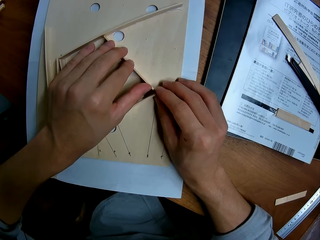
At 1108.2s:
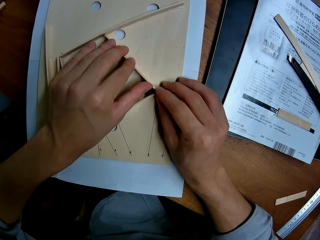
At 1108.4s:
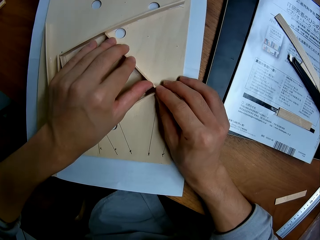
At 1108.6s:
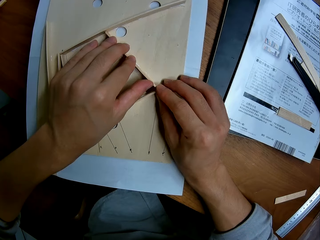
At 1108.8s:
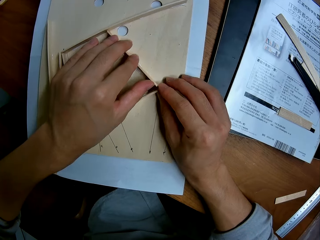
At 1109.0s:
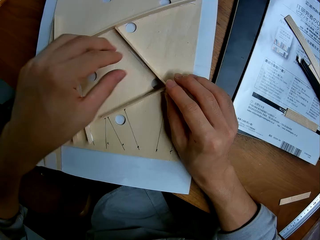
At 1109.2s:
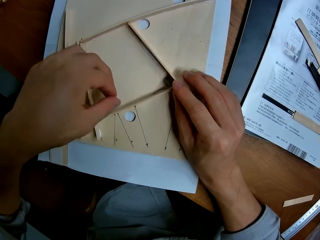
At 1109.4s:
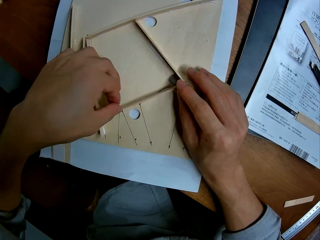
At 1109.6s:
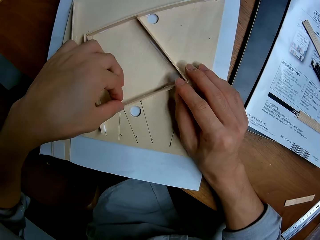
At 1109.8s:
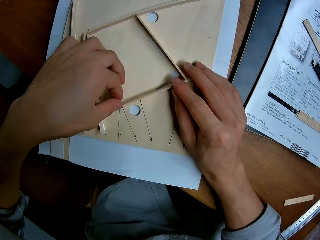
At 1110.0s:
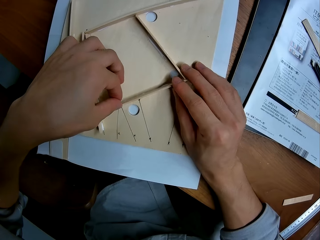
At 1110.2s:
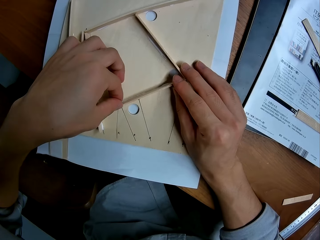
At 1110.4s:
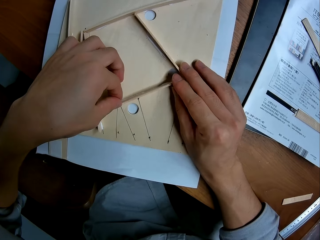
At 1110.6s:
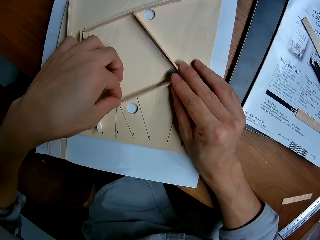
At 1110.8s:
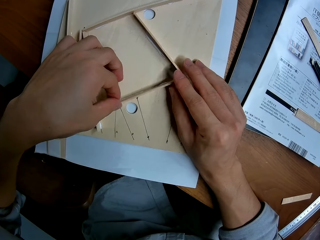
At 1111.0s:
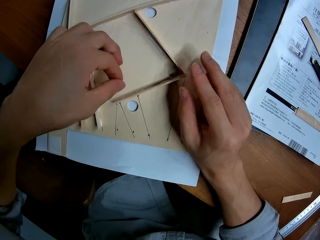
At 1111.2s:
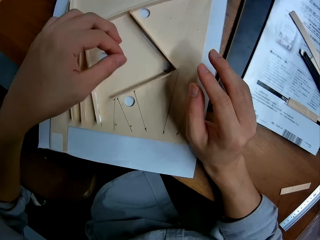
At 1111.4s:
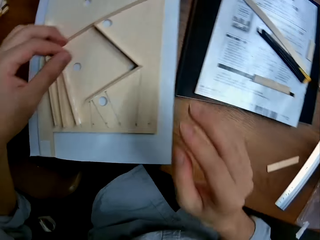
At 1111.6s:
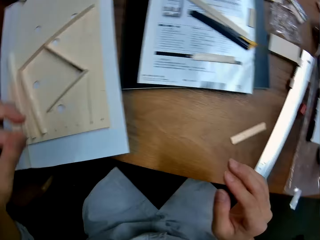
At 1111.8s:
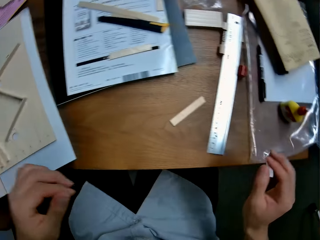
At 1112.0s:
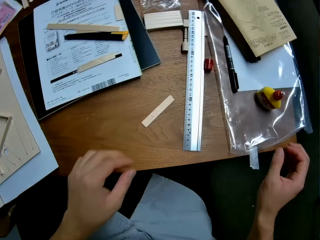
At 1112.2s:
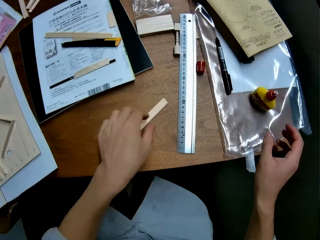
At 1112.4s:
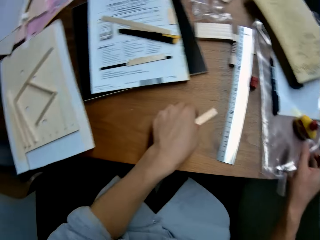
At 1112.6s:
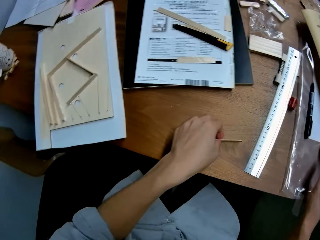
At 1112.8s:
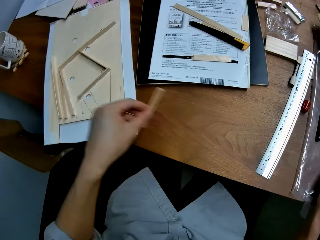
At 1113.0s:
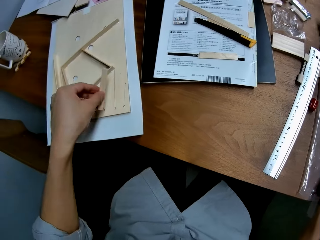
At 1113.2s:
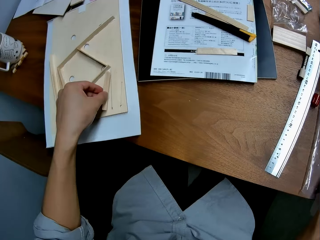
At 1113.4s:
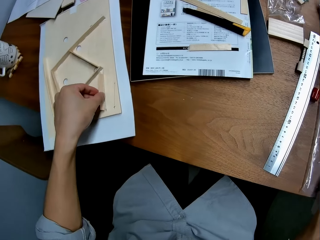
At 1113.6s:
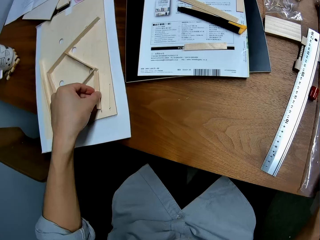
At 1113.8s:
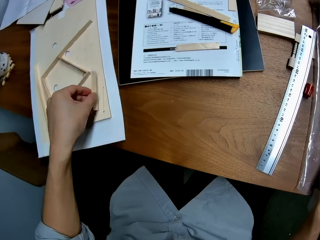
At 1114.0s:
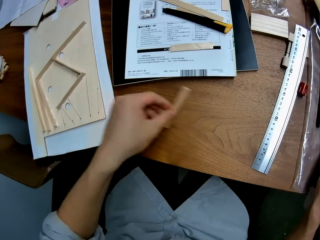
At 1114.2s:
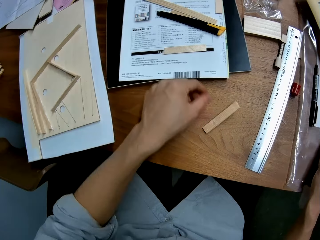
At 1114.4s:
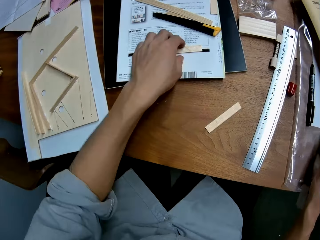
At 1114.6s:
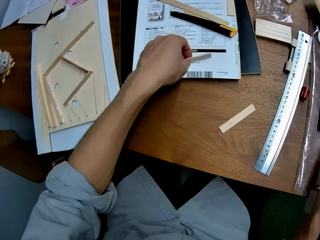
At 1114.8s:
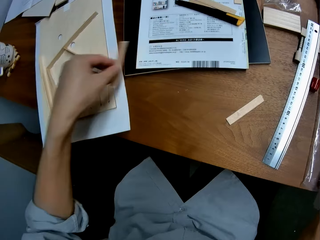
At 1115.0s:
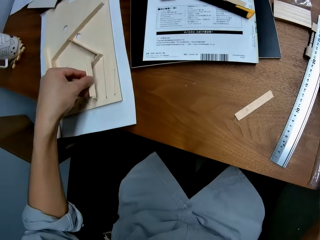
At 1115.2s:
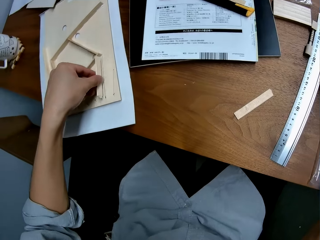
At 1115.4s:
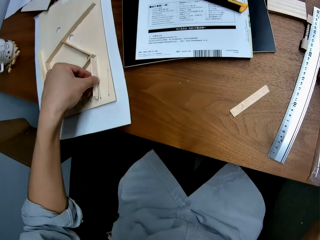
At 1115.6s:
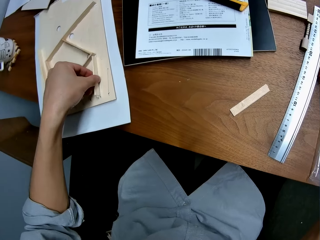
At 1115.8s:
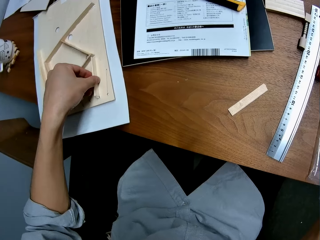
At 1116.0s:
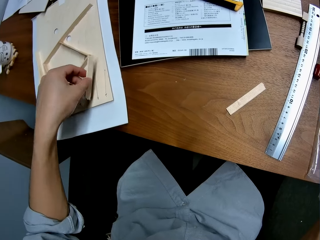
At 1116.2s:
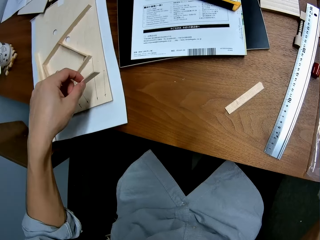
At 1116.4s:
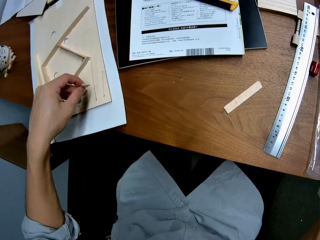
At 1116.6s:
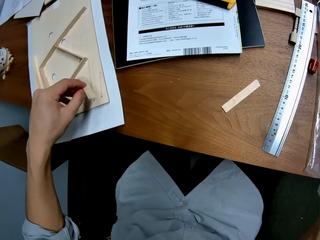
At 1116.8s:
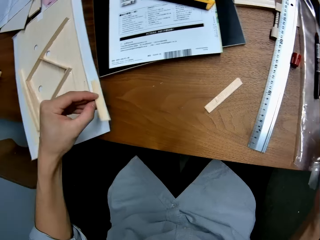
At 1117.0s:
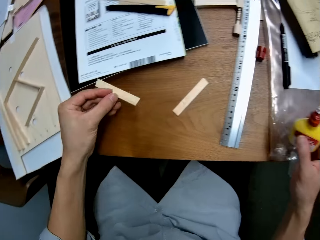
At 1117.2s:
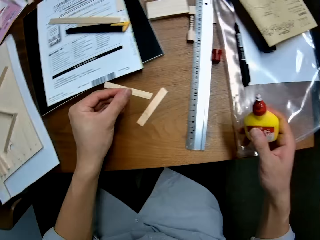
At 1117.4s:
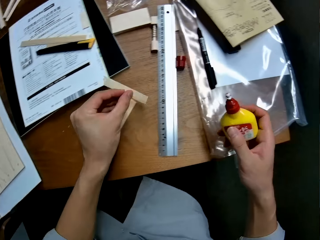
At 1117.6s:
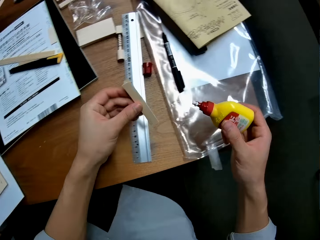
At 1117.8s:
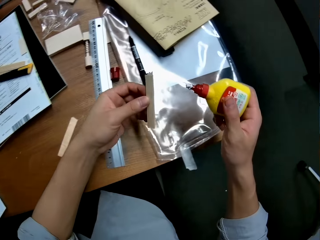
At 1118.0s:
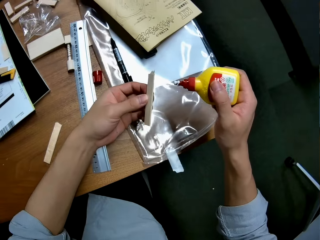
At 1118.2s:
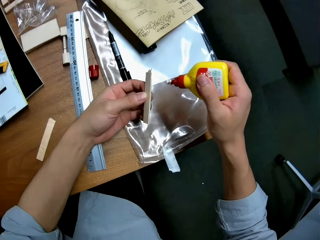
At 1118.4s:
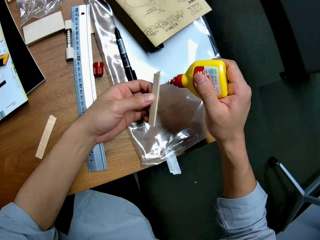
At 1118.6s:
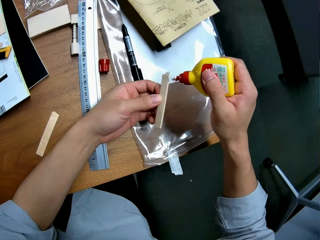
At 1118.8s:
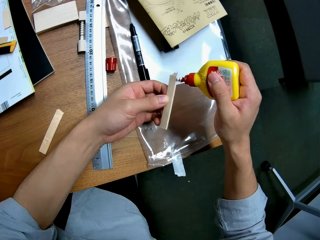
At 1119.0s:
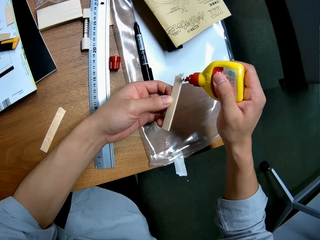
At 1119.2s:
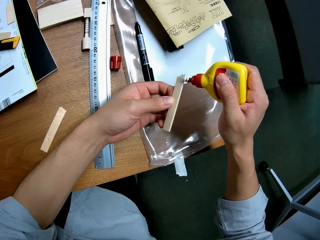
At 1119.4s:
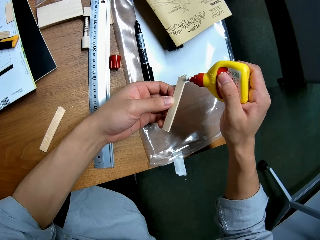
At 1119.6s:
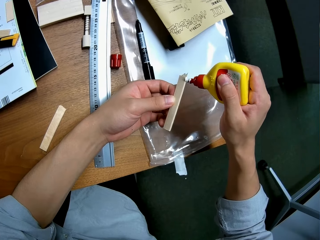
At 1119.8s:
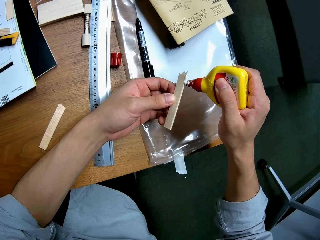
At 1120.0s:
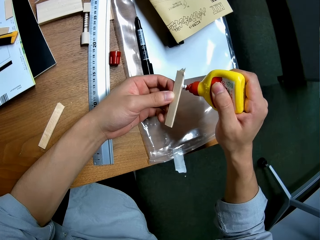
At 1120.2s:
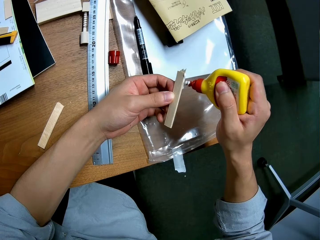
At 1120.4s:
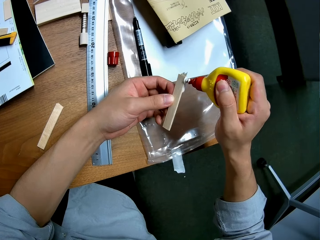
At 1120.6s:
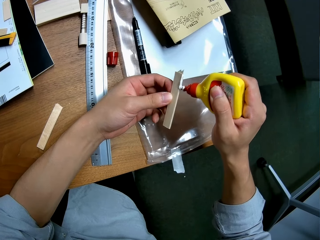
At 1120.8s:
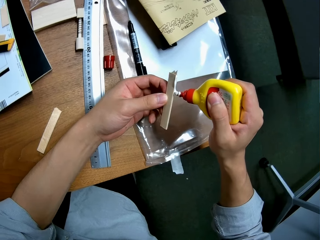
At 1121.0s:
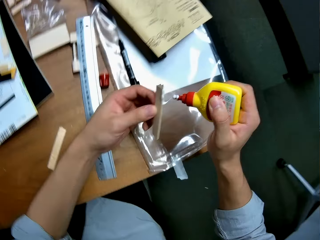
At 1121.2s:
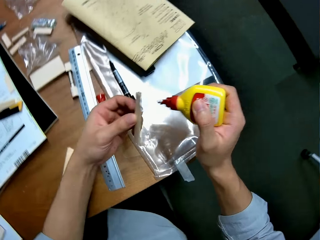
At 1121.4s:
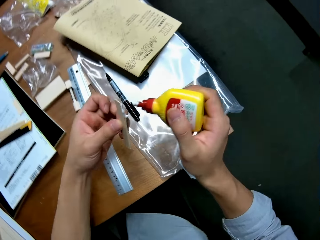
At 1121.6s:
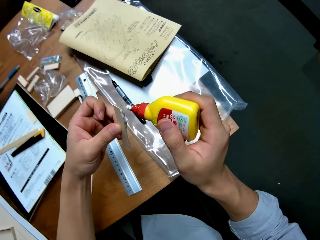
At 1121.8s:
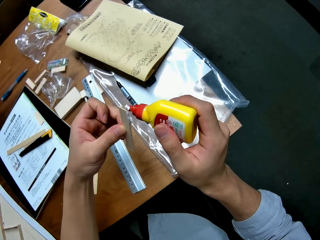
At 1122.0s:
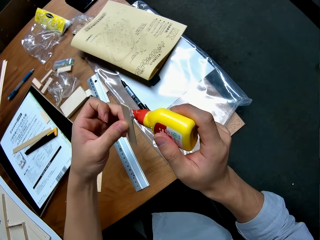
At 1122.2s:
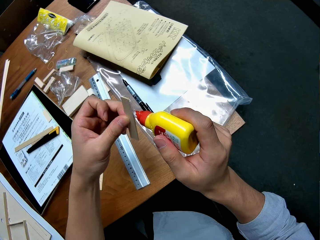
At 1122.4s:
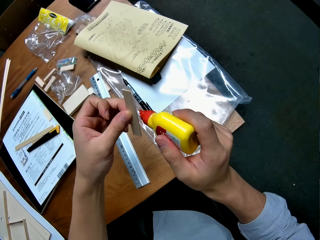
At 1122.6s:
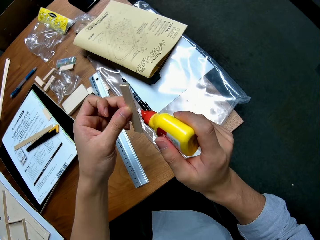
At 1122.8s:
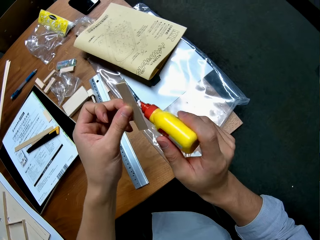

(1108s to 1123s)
The camera wearer picks up a piece of wood or laser wood from the table. They measure the laser wood on the mark on the piece of wood. They put the piece of wood on the wood structure. They drop the piece of wood on the table. They pick up another piece of wood from the table. They measure the laser wood on the mark on the piece of wood. They put the piece of wood on the wood structure. They apply glue on the laser wood.

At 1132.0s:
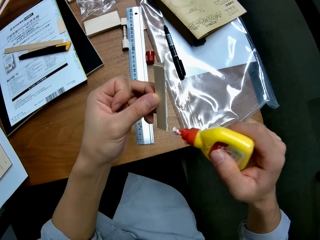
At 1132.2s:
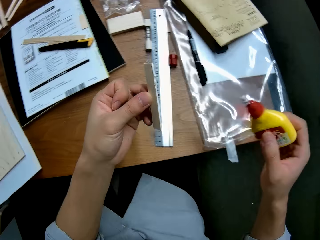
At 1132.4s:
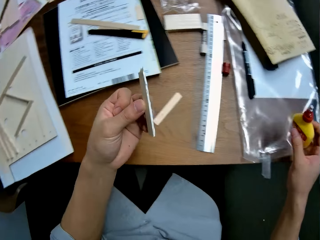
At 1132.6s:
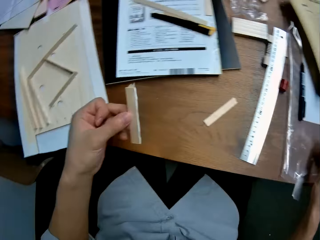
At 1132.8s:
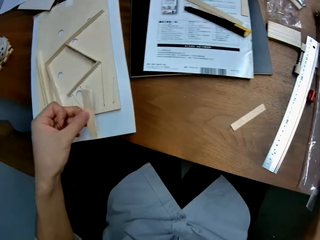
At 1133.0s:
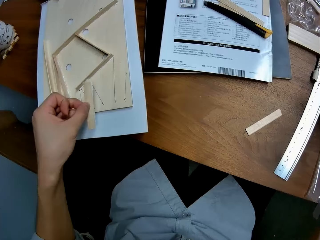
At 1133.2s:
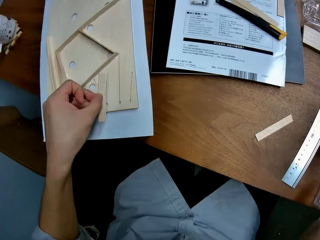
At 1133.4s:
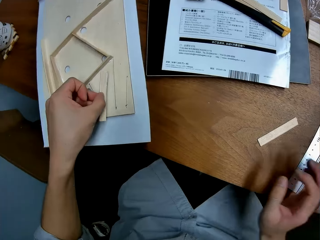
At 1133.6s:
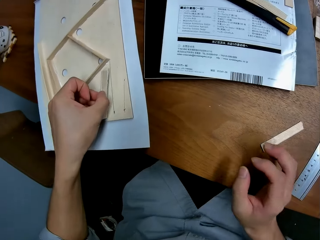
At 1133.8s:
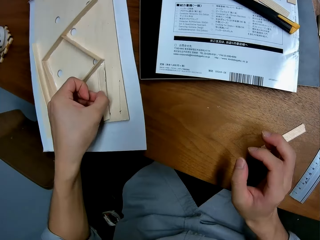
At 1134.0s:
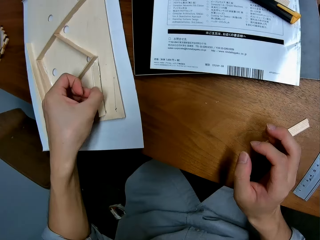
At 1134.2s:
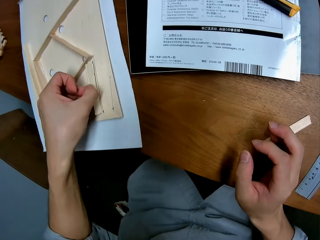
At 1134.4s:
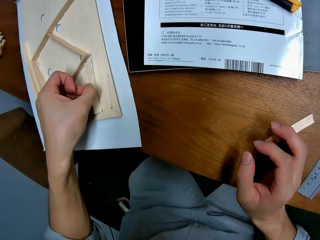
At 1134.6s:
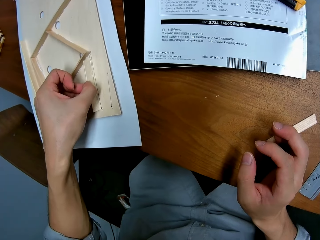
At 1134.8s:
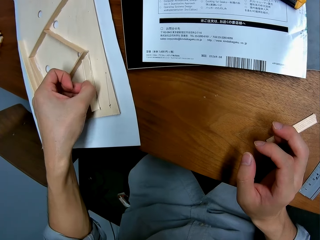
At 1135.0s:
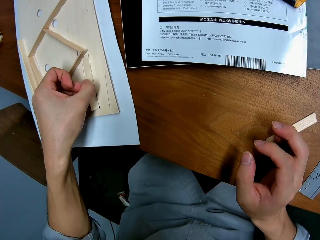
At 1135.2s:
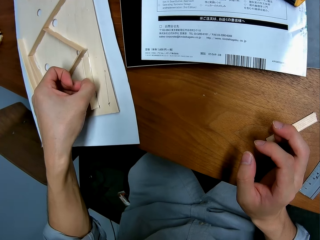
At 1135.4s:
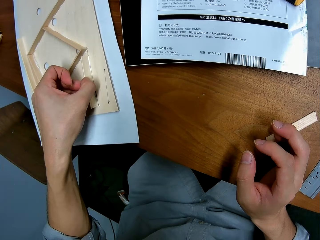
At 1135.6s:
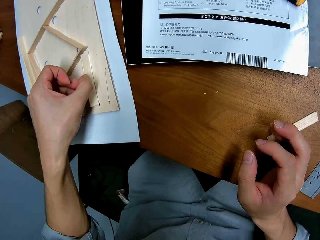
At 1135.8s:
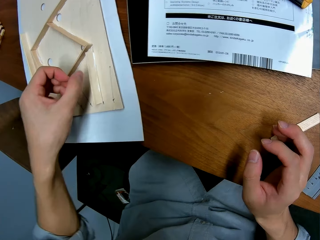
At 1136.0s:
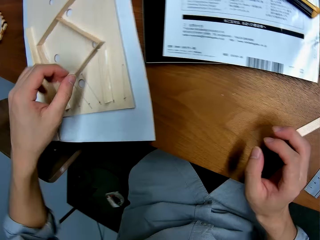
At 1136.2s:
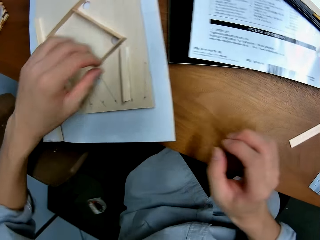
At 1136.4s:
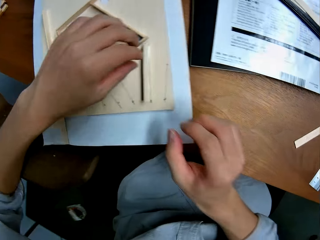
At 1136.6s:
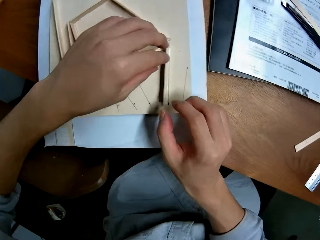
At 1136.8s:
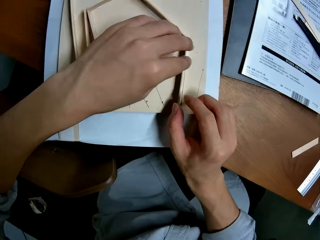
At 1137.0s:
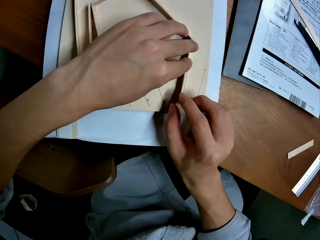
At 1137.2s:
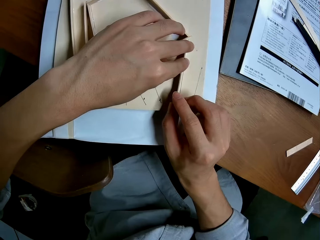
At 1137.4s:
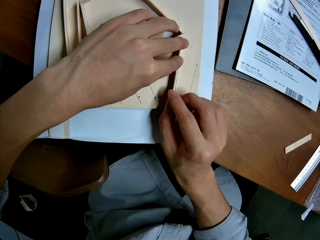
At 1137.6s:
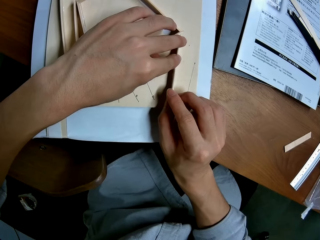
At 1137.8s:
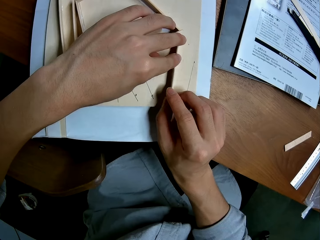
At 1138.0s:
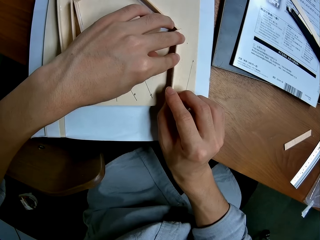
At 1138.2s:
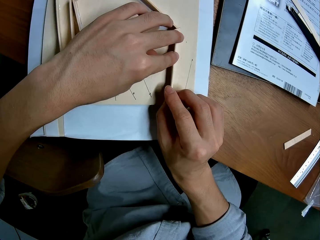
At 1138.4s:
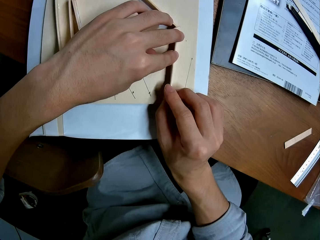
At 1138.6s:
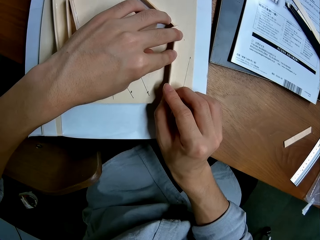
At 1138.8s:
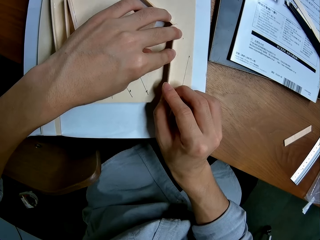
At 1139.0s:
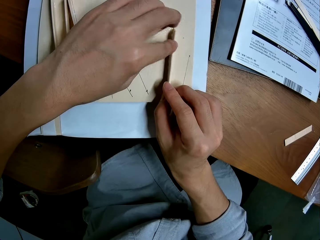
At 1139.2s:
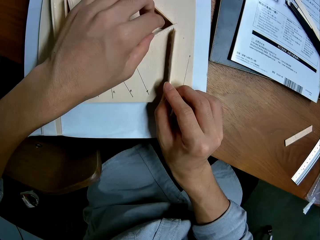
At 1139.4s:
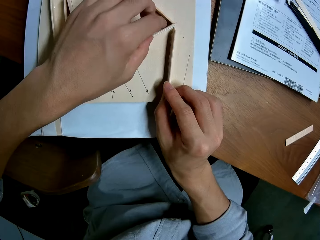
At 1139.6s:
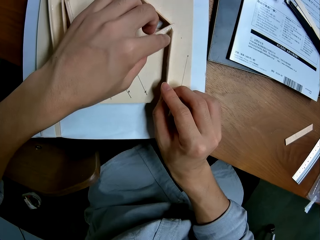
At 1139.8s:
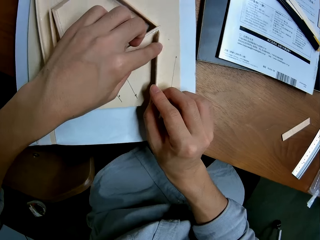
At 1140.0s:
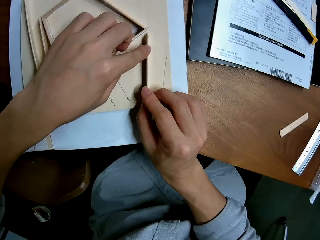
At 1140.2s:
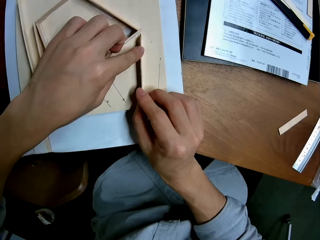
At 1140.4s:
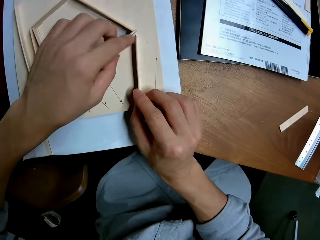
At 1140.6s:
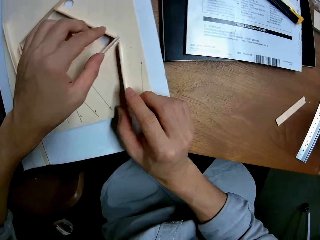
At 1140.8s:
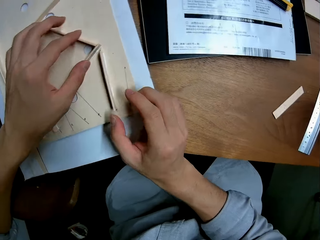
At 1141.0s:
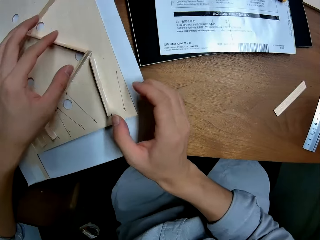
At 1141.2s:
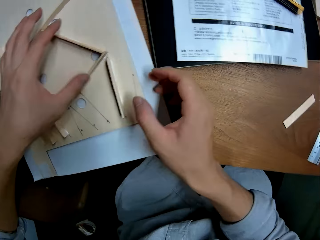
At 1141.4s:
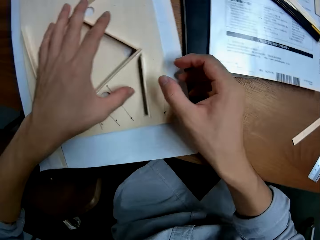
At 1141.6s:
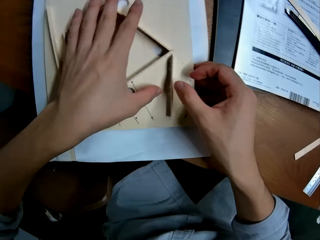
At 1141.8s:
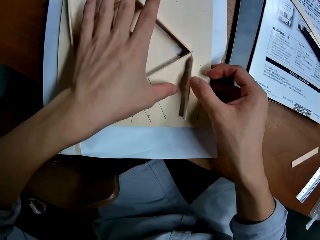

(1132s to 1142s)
The camera wearer puts the bottle of glue on the table. They glue the piece of wood to the wood structure.
